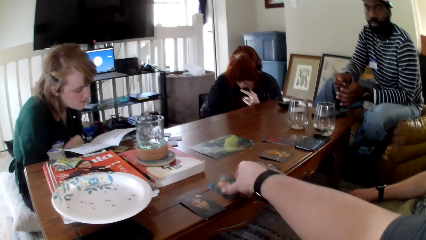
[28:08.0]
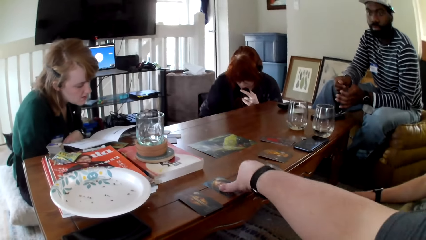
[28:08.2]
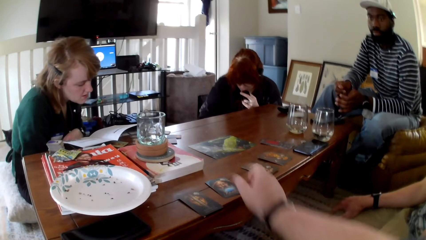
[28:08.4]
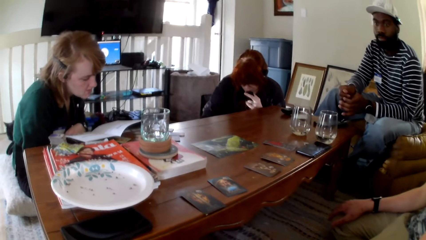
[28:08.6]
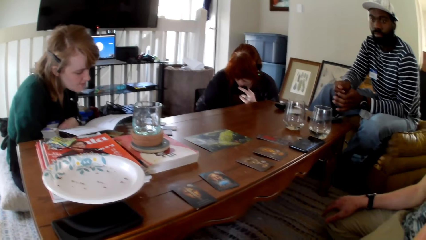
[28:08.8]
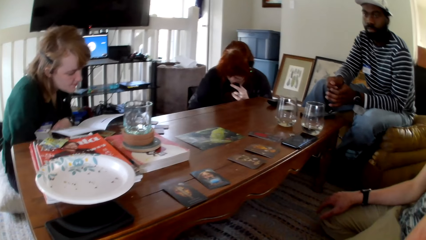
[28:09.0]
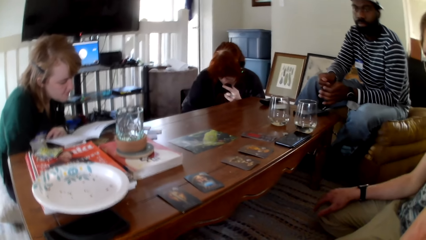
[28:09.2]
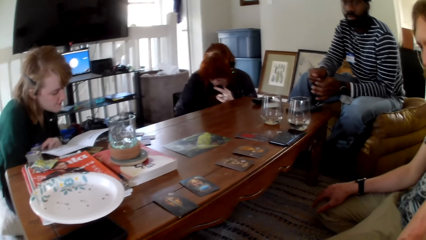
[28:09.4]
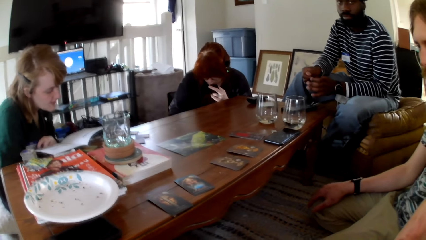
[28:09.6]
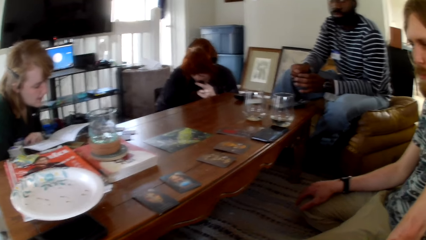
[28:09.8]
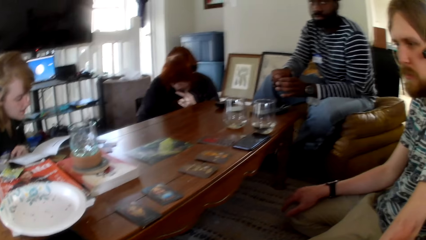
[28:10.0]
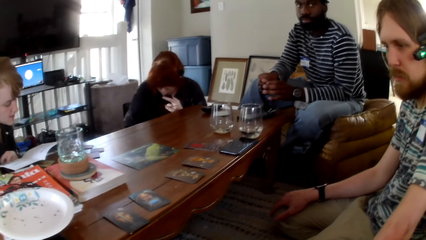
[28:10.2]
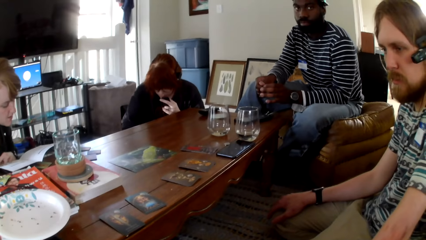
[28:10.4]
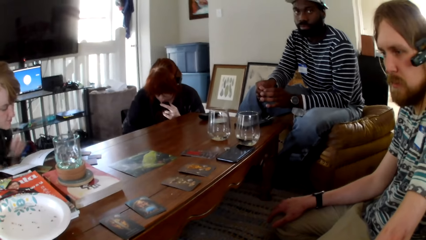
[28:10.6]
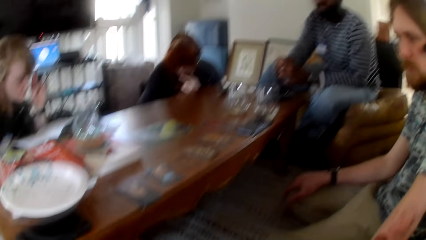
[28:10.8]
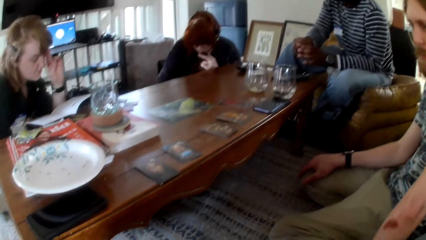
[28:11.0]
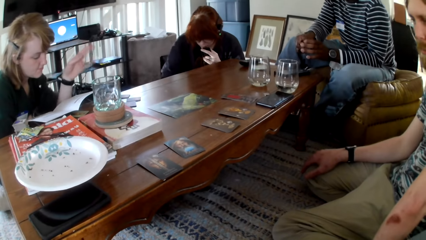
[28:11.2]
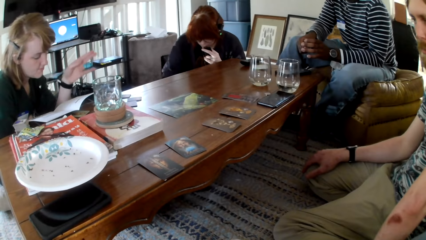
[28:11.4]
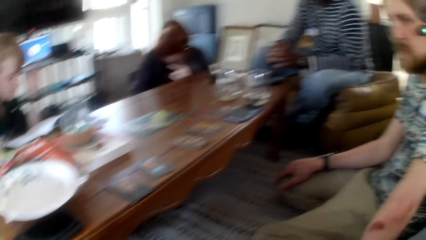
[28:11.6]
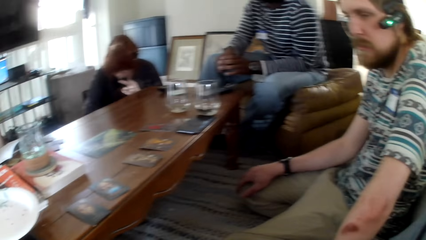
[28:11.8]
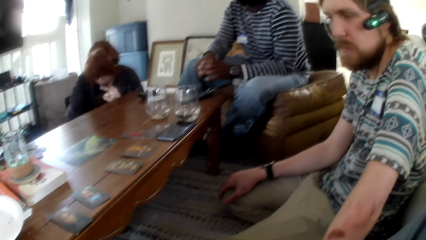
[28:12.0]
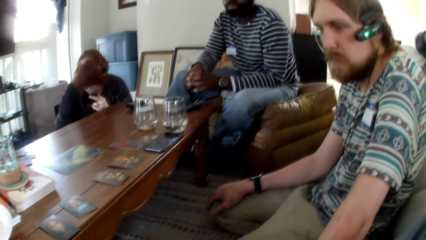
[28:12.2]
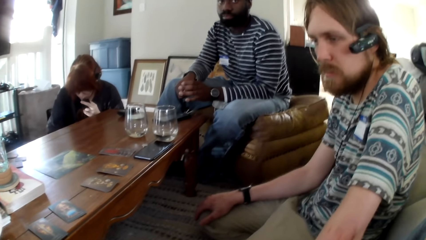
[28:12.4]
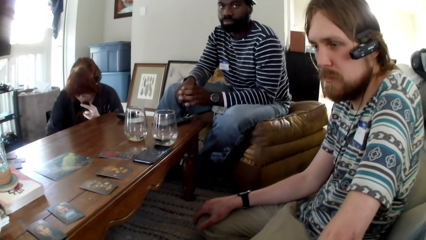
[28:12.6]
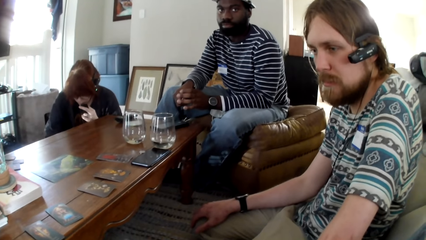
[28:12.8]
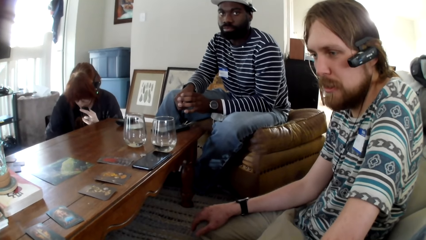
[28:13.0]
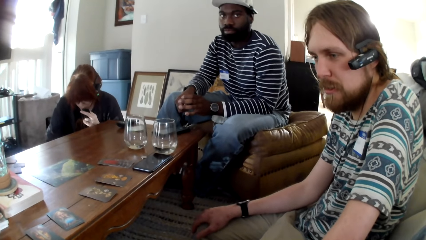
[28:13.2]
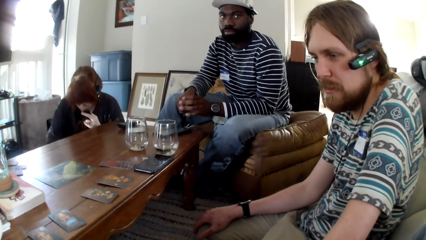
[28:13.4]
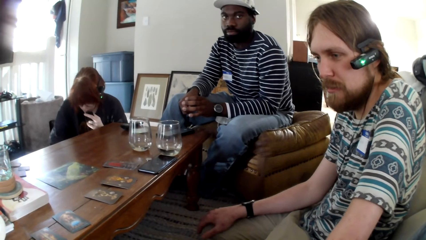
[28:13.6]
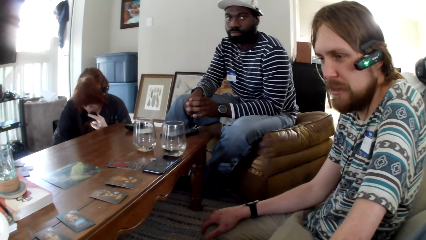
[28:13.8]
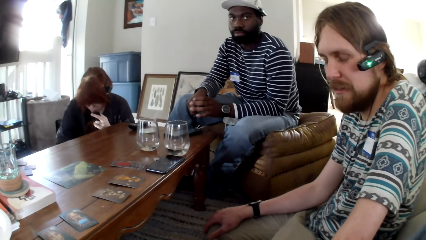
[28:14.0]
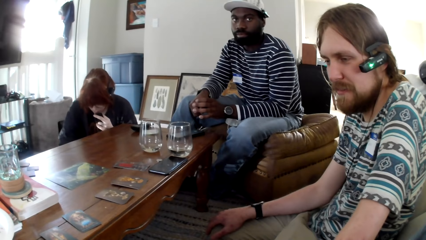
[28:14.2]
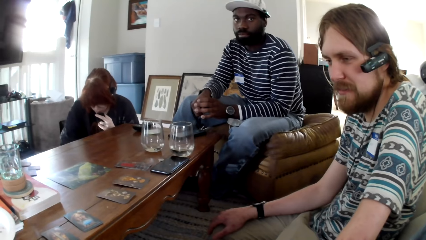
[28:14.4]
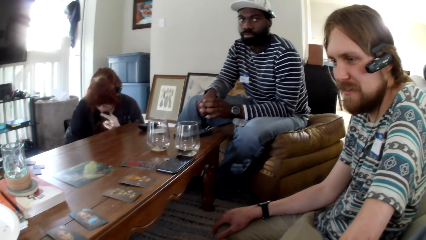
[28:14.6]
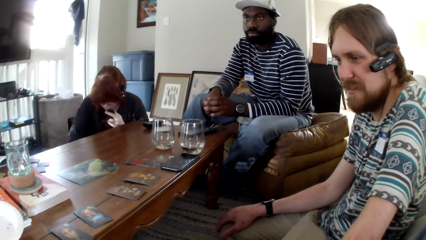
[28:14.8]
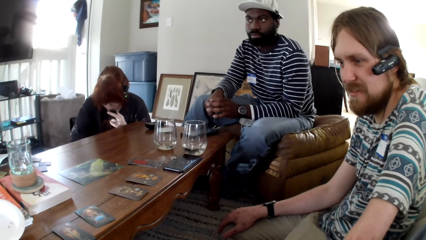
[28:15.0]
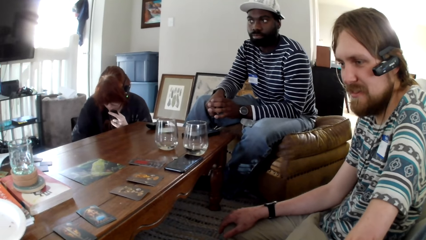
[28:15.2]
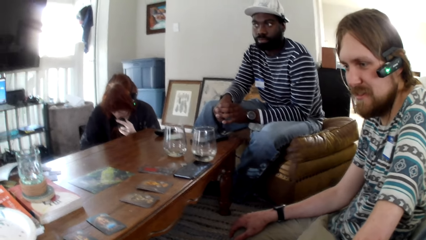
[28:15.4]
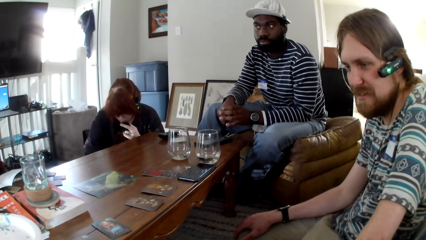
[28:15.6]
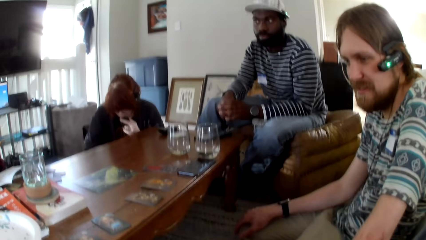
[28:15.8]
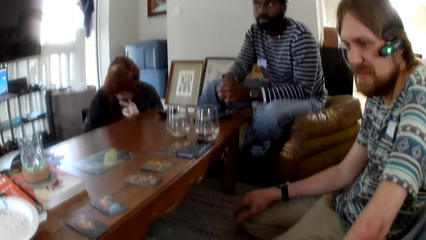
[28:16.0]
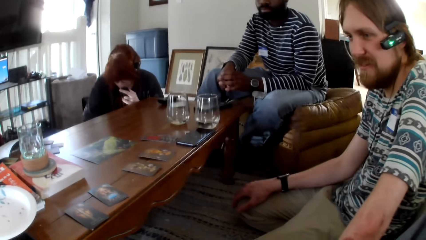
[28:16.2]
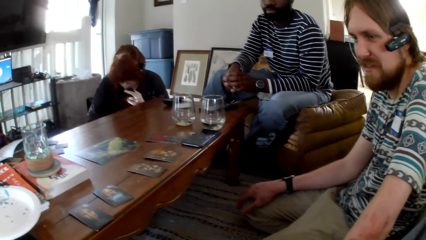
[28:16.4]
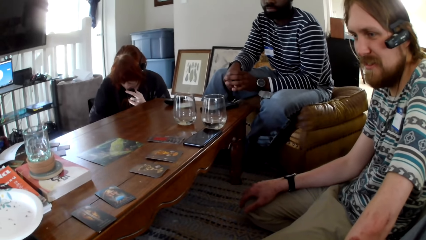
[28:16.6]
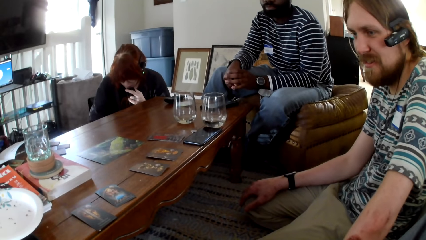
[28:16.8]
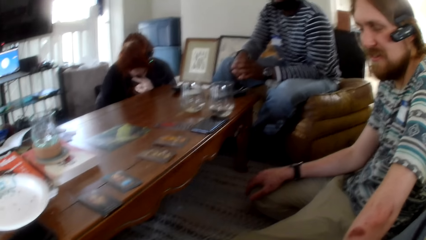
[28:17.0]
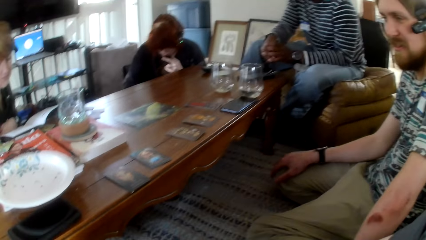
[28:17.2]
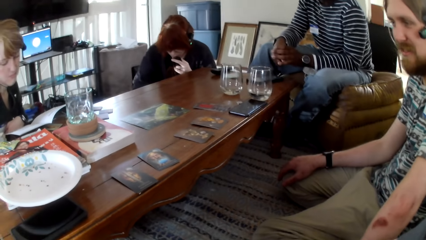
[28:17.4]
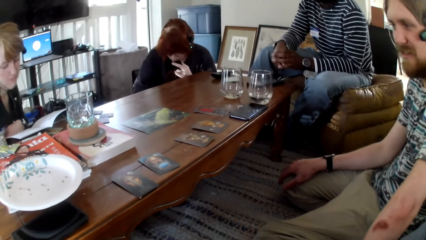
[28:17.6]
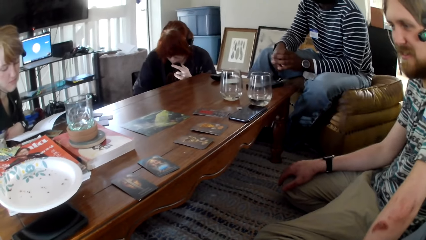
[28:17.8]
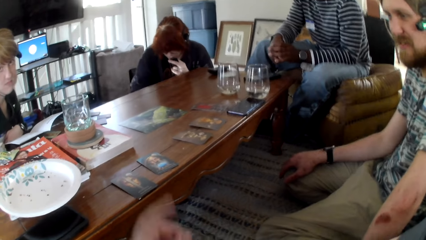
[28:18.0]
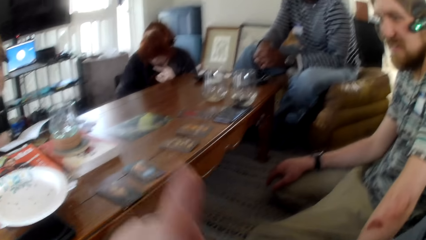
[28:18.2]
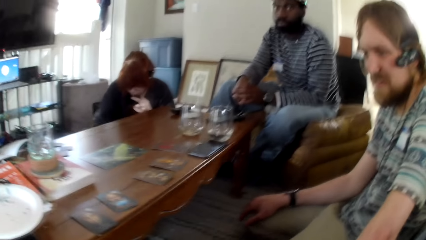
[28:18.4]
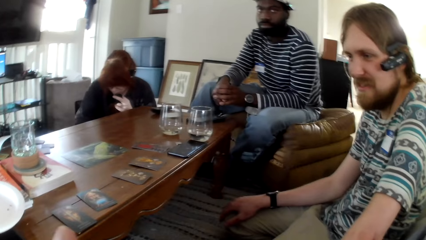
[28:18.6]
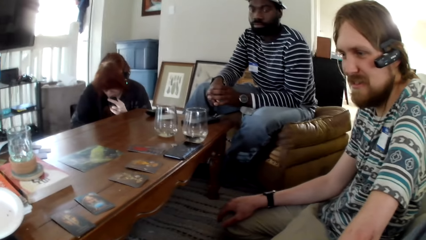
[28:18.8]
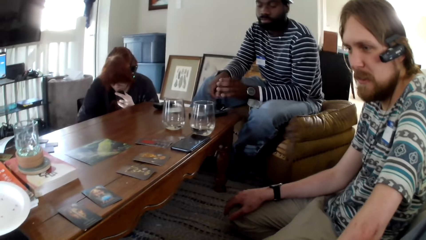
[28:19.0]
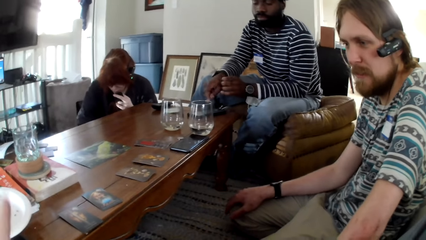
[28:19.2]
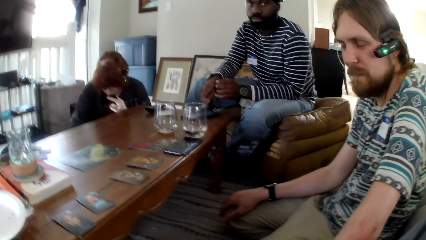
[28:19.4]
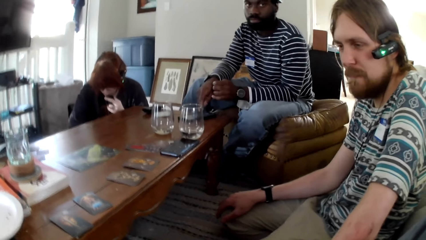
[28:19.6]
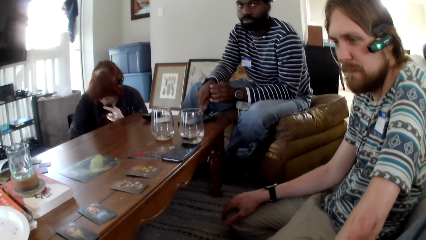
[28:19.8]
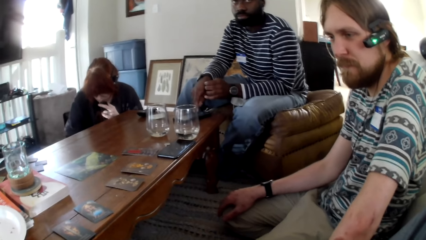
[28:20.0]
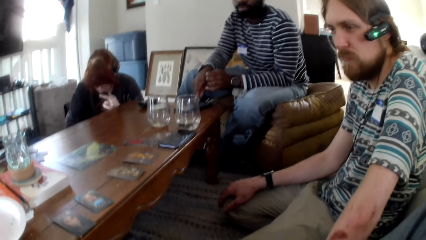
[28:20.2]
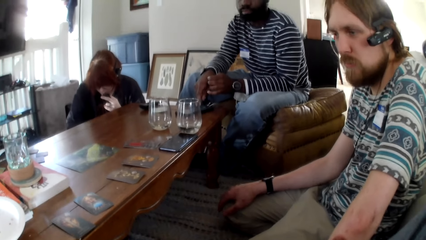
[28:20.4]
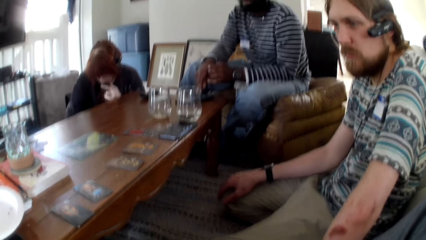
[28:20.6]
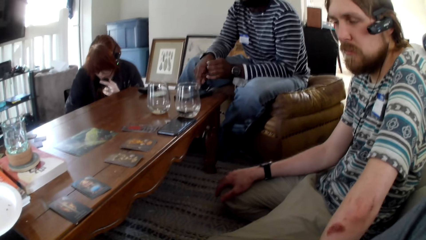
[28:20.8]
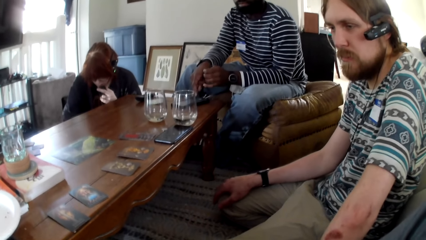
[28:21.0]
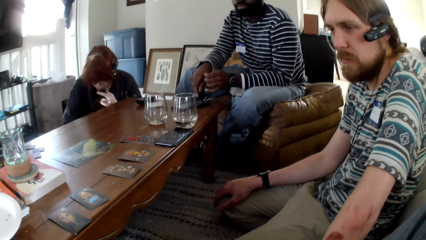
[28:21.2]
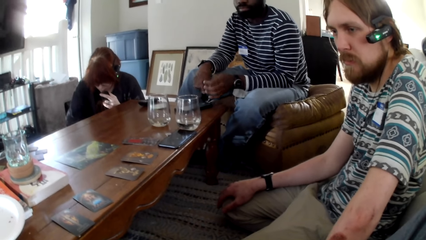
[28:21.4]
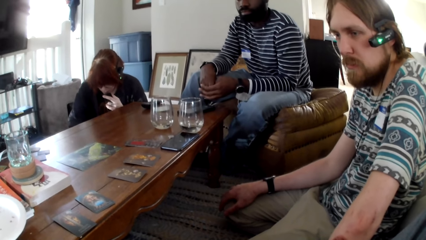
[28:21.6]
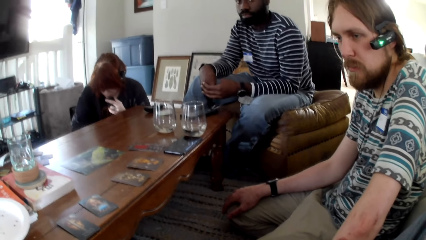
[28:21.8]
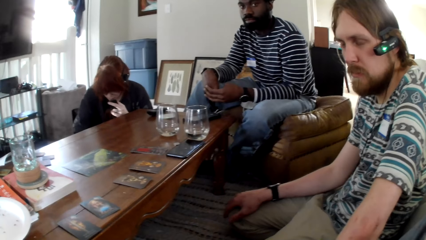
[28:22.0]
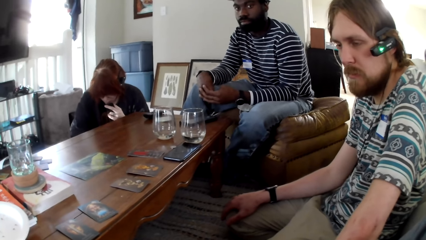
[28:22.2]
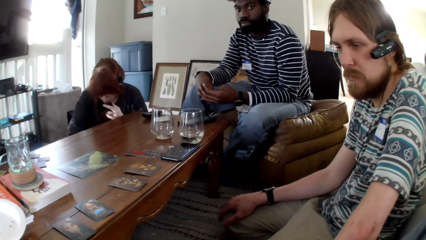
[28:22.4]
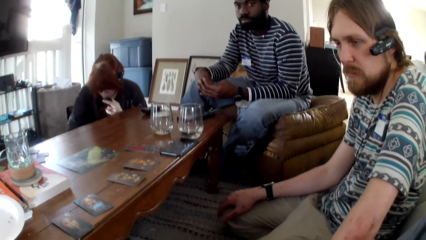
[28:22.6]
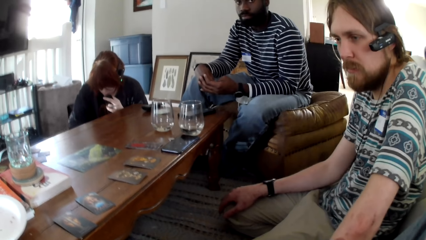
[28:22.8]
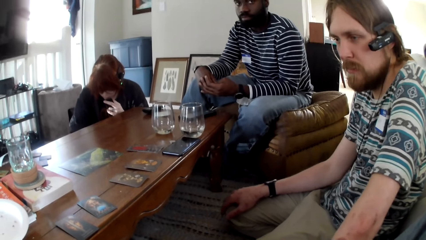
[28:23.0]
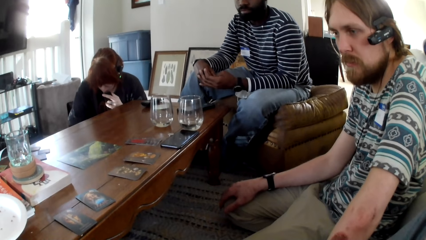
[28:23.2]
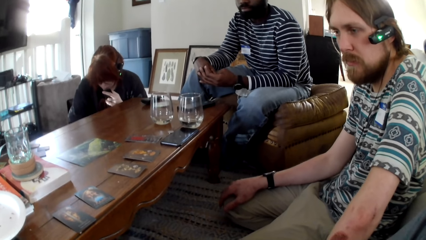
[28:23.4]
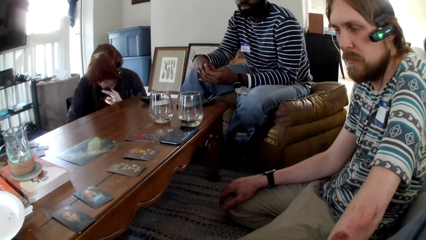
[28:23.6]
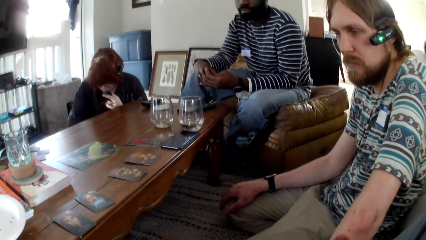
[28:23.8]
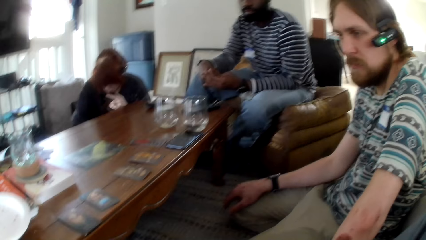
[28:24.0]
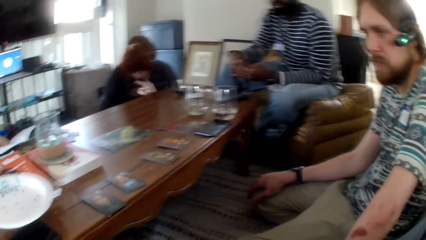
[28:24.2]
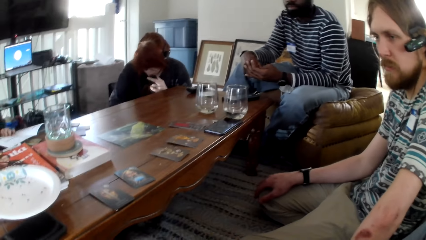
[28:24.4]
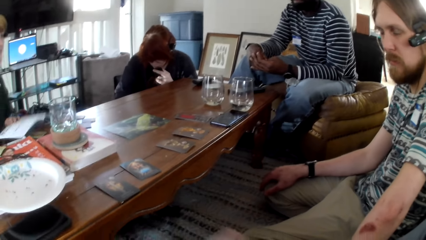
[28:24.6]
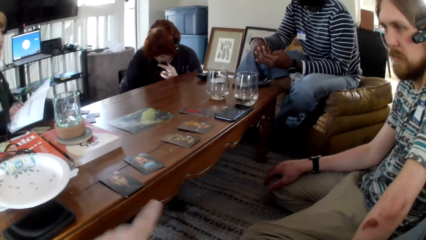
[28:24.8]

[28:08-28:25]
The camera wearer puts a card on the table. A woman gestures her hand. The camera wearer watches the background. A man talks. The camera wearer gestures his hand. He raises his hand up. He watches the background.
